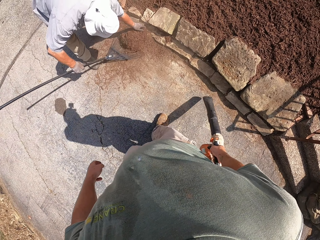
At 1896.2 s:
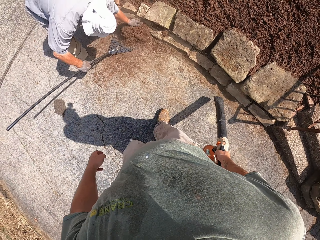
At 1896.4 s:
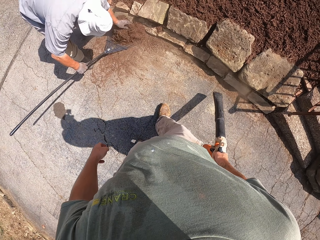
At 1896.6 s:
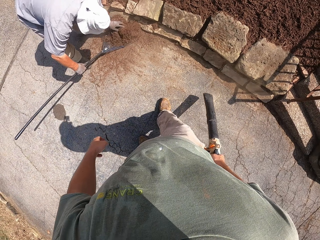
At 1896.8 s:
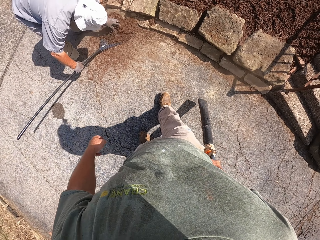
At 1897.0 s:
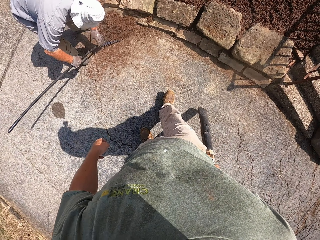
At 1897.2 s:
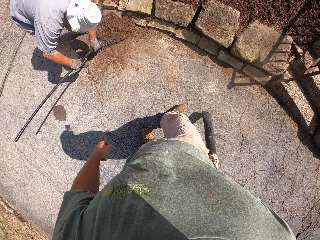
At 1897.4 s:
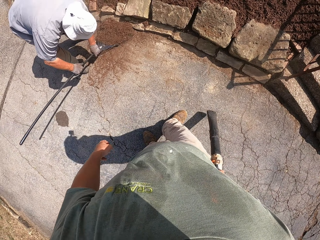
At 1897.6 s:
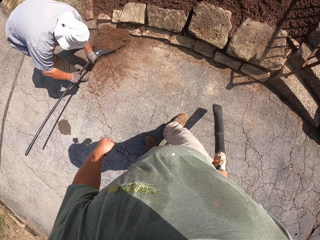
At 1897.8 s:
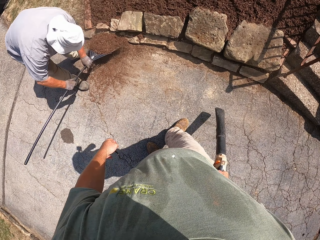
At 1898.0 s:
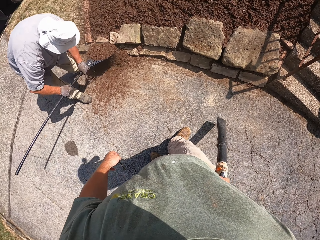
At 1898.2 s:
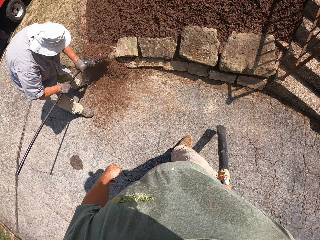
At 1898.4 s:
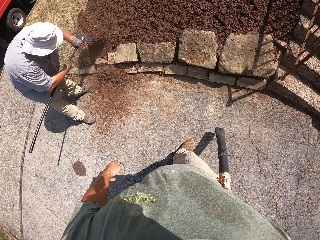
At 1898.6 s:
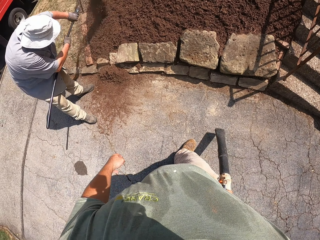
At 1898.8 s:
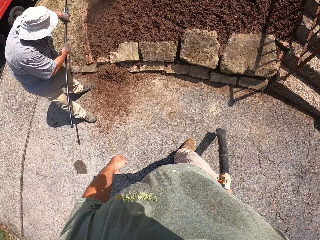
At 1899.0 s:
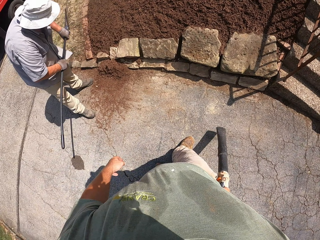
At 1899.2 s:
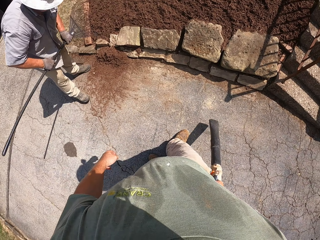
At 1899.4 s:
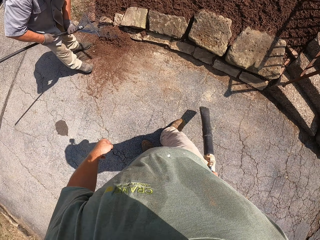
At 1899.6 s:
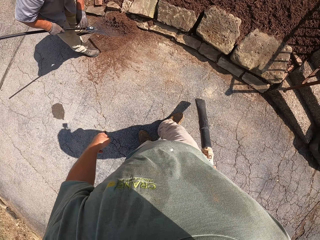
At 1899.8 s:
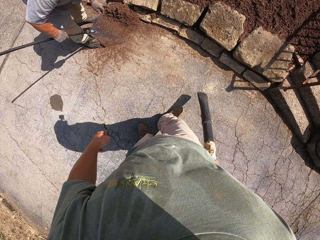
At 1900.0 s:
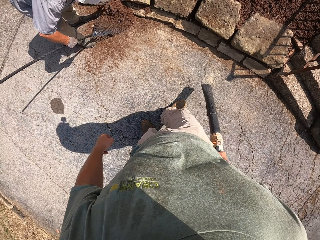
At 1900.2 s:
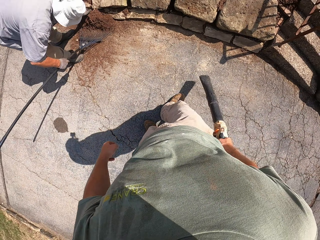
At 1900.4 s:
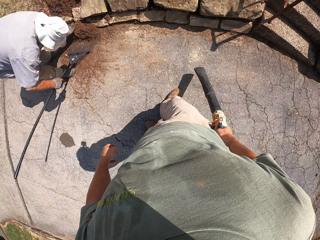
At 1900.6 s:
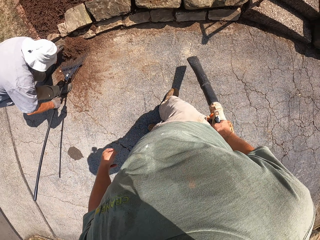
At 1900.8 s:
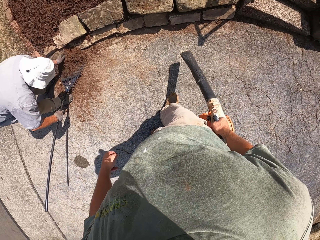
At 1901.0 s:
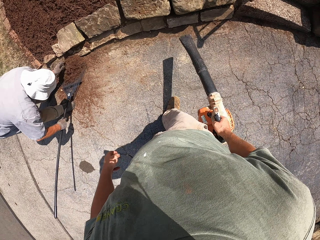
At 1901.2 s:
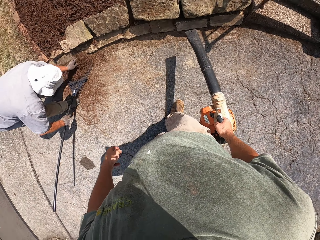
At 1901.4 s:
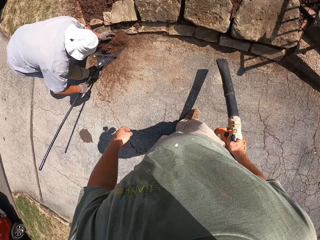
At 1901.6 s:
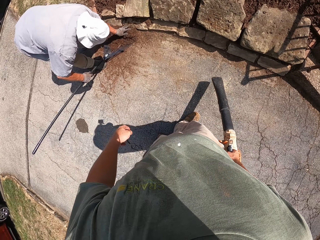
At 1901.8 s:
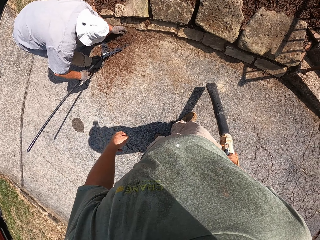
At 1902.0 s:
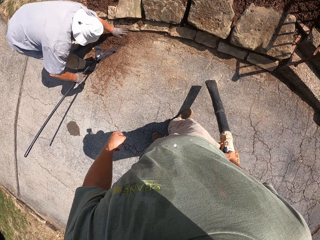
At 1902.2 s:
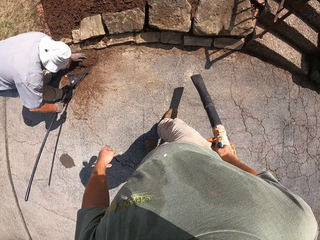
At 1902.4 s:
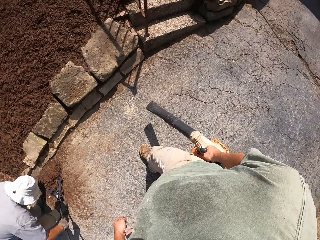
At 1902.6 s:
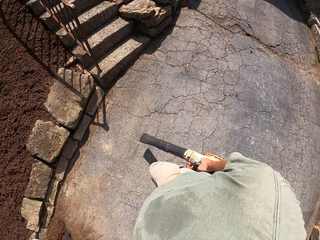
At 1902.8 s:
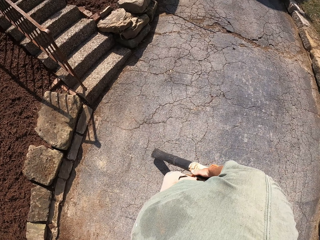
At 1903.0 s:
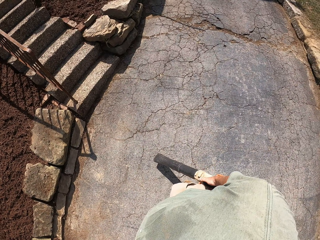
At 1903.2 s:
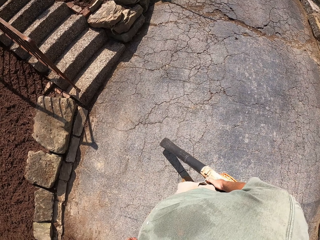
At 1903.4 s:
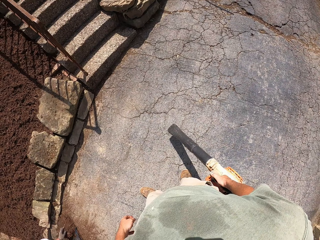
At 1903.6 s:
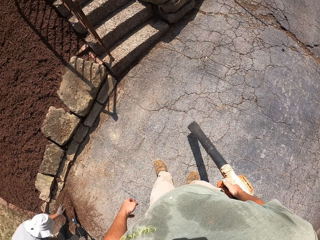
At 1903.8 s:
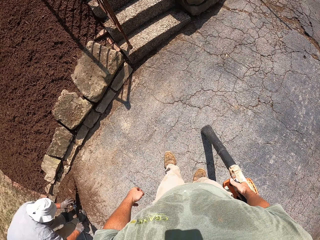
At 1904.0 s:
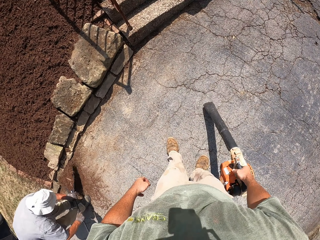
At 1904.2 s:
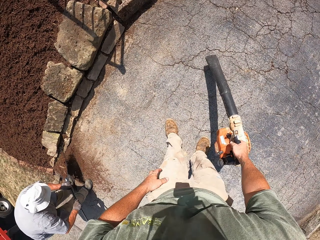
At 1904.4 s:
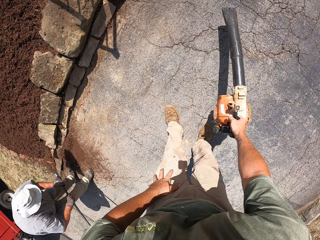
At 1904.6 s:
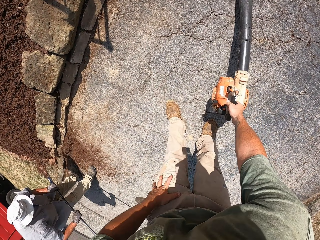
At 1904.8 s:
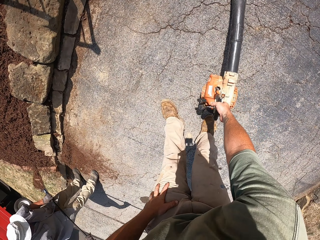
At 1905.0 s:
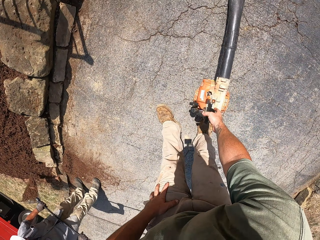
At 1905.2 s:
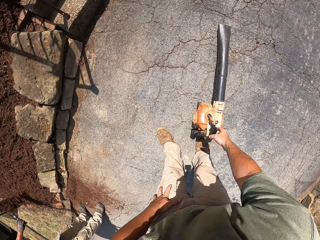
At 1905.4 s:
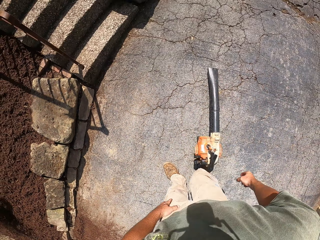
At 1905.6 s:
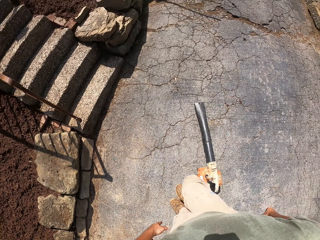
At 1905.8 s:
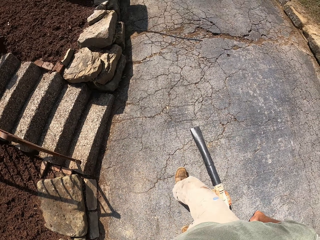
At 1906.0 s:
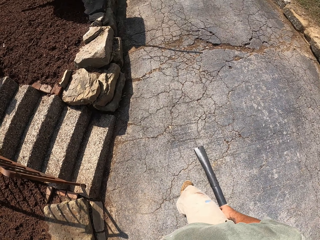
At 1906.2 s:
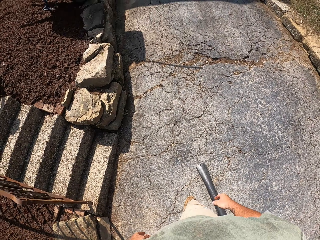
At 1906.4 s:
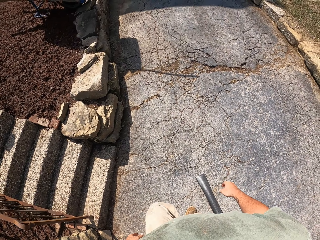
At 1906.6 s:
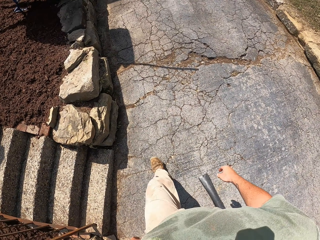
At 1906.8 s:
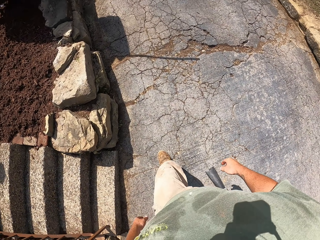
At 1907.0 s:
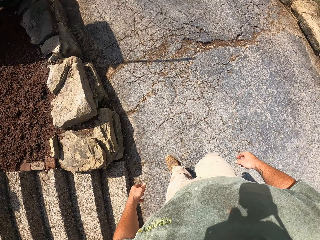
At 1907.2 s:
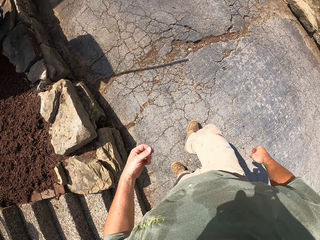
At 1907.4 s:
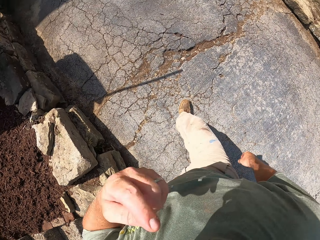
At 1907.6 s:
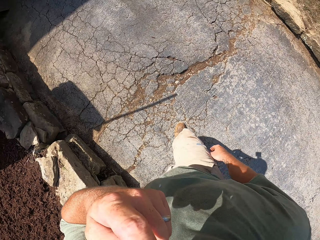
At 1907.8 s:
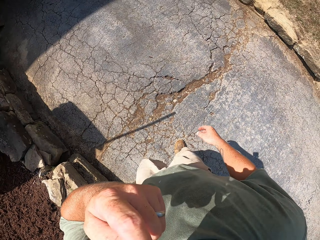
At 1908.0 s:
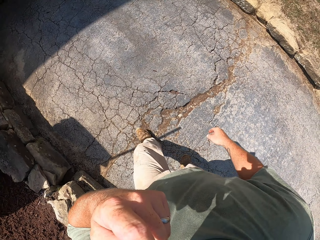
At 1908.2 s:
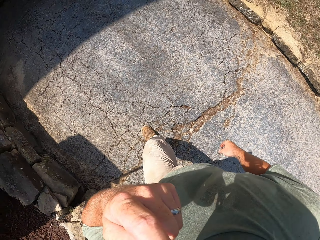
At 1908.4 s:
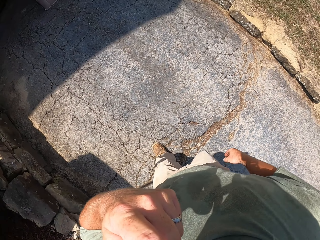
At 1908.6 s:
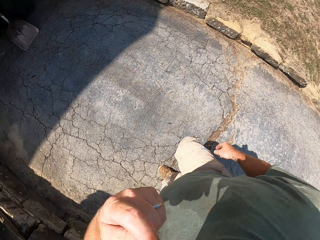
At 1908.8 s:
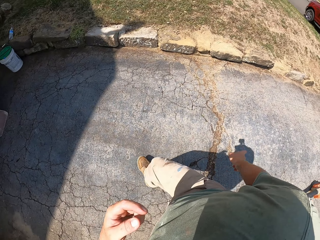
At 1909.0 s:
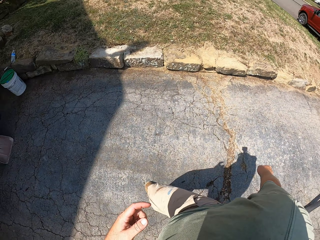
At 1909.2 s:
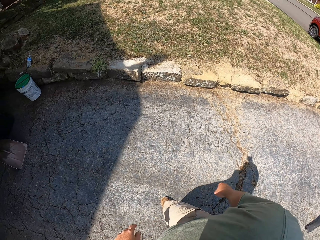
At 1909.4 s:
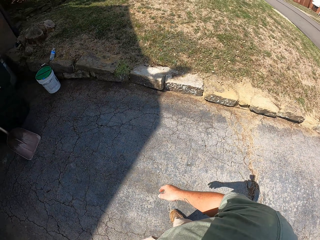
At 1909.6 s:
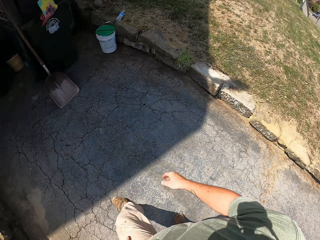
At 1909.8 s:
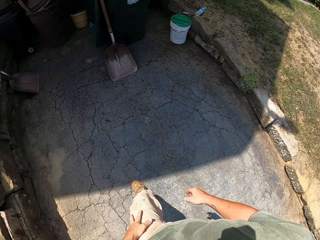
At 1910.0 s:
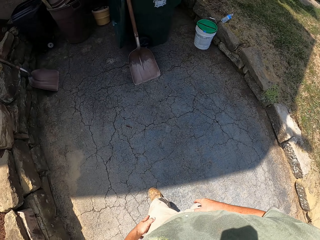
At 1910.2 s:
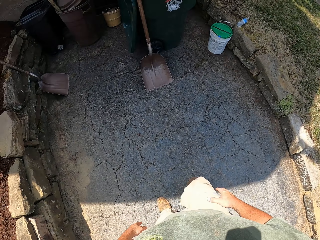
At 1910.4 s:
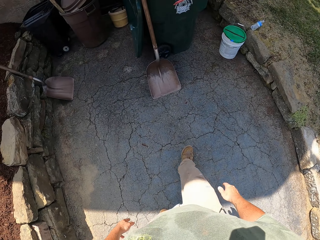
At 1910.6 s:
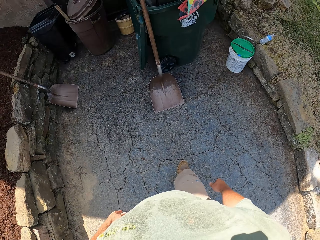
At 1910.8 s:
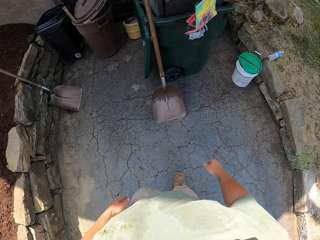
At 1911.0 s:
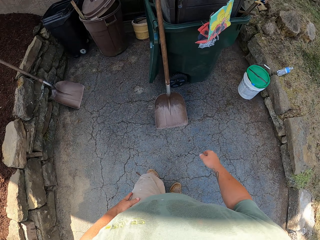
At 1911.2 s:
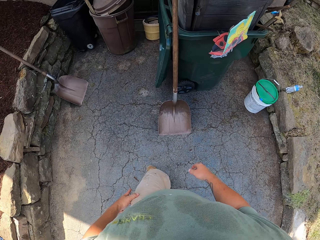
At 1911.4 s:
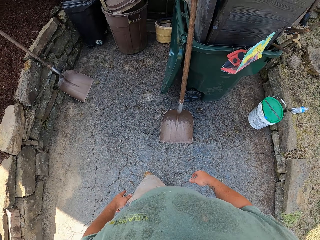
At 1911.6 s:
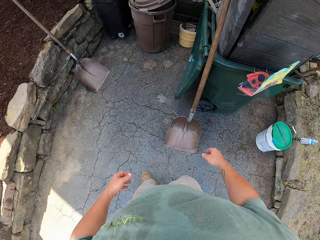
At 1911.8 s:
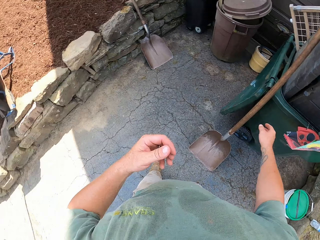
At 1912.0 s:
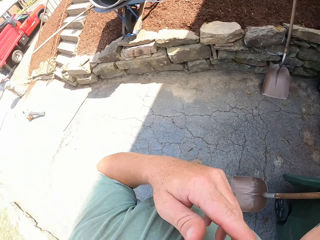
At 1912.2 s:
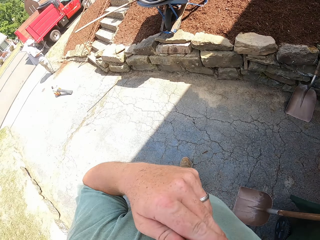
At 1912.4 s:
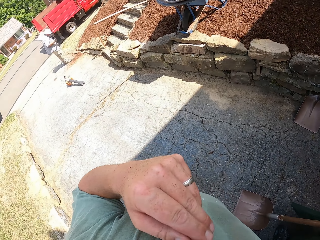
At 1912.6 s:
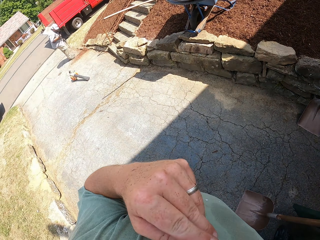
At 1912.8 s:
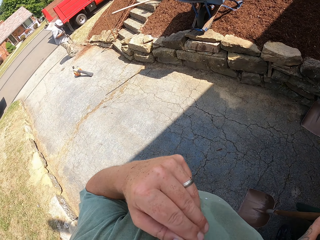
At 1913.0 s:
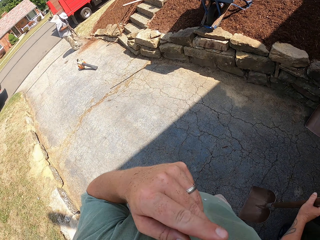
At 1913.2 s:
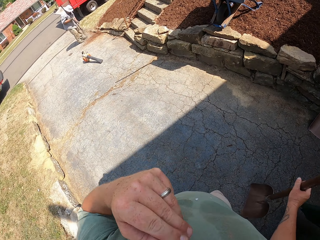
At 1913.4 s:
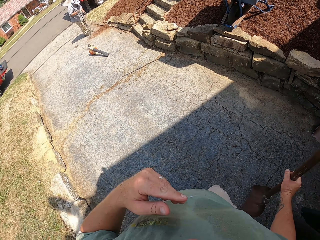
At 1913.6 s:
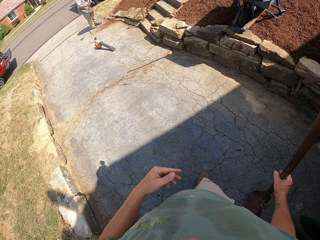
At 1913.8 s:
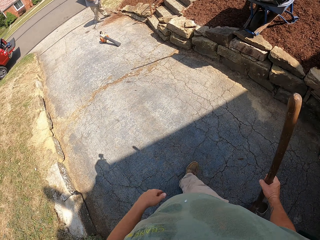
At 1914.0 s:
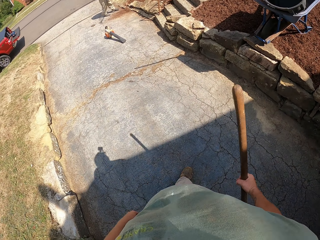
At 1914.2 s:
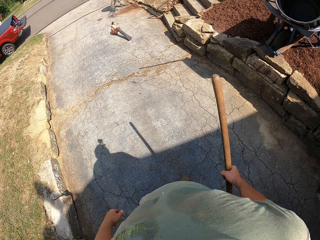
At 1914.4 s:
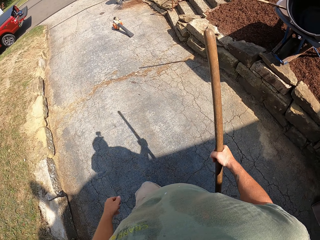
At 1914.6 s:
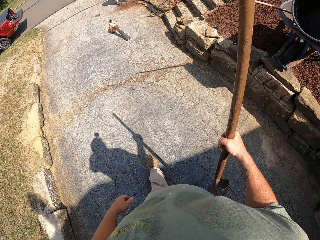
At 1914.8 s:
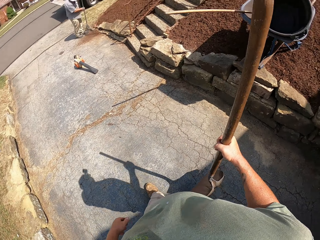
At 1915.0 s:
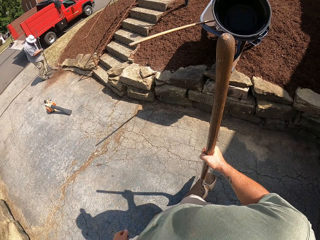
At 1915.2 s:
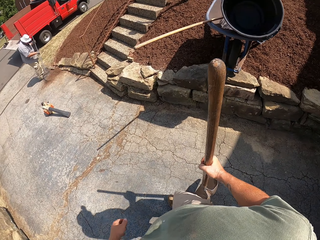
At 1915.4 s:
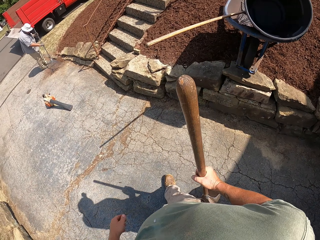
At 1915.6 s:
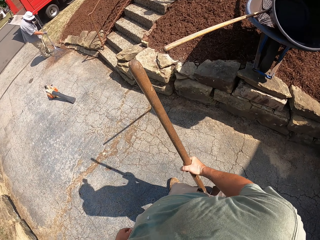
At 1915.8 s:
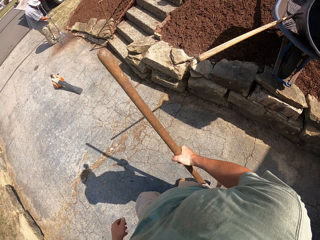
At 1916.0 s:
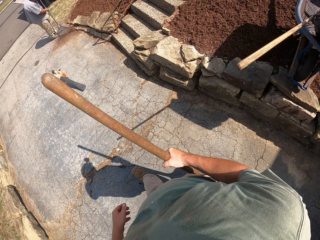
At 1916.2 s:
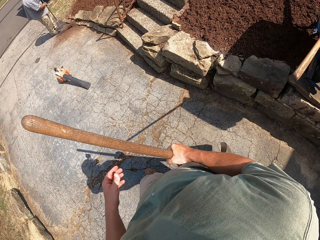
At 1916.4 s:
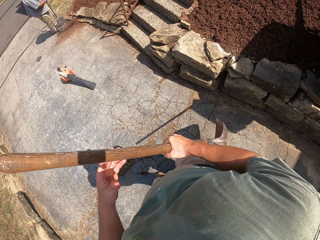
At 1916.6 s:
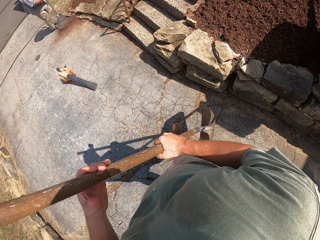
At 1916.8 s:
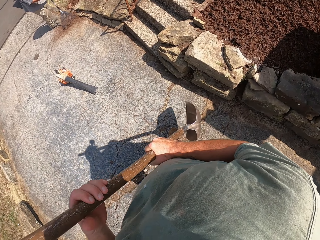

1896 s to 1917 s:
A man scoops sand with a lawn rake and pours out the soil on the ground with the rake. The camera wearer puts the machine on the ground. They take up the shovel.
